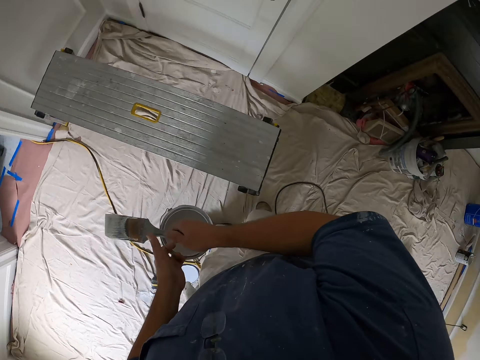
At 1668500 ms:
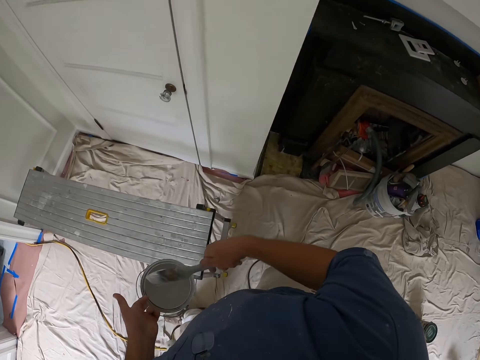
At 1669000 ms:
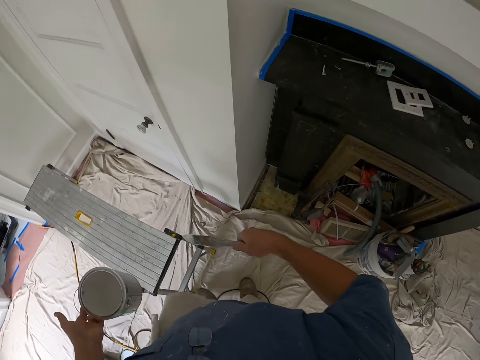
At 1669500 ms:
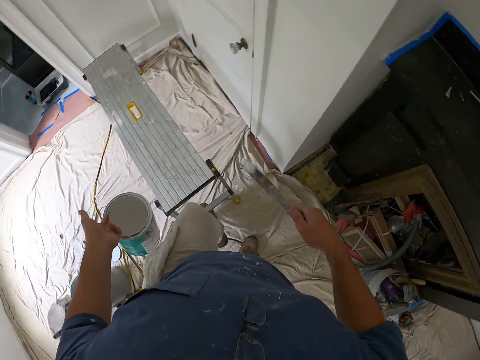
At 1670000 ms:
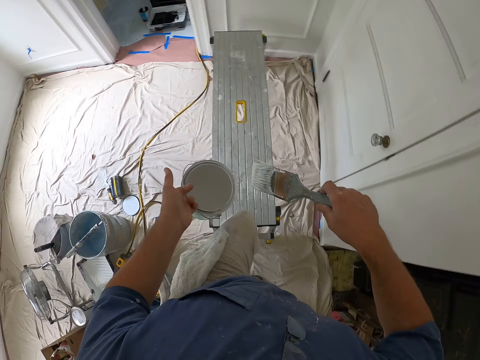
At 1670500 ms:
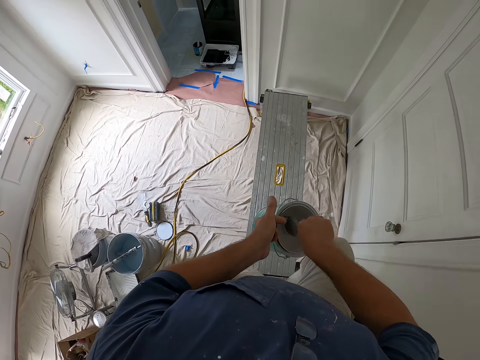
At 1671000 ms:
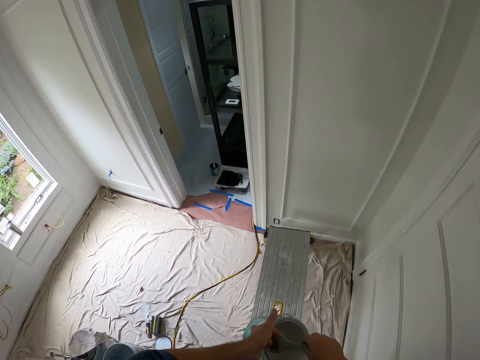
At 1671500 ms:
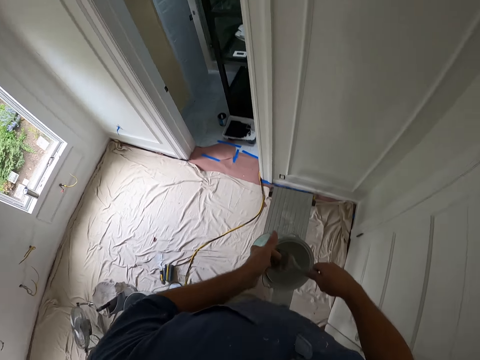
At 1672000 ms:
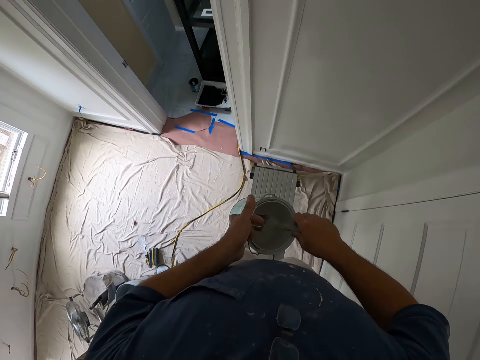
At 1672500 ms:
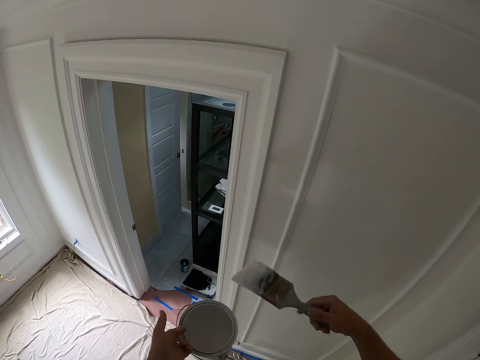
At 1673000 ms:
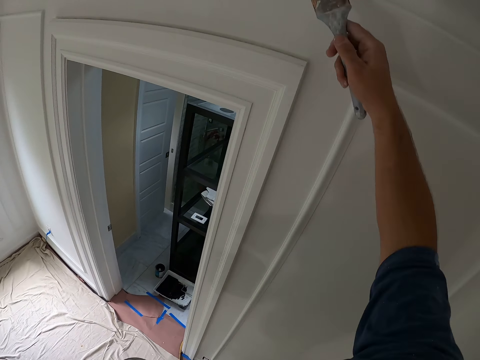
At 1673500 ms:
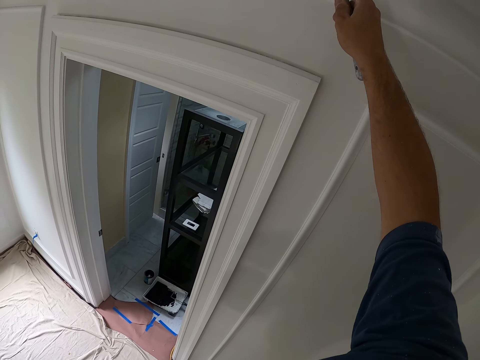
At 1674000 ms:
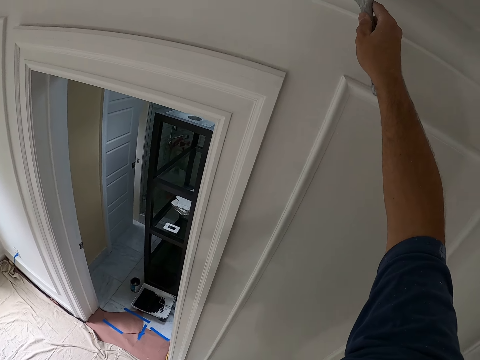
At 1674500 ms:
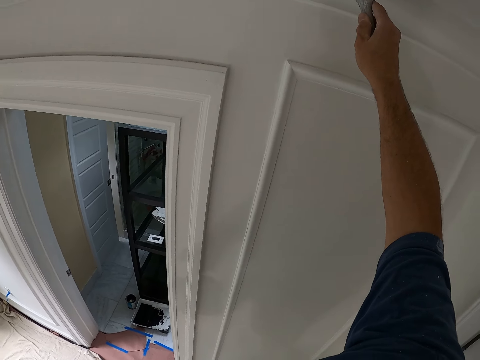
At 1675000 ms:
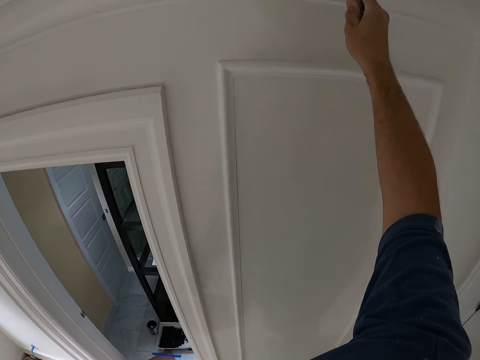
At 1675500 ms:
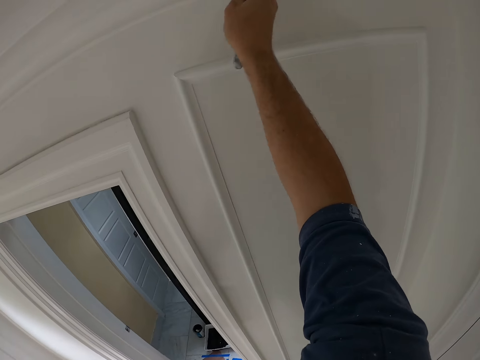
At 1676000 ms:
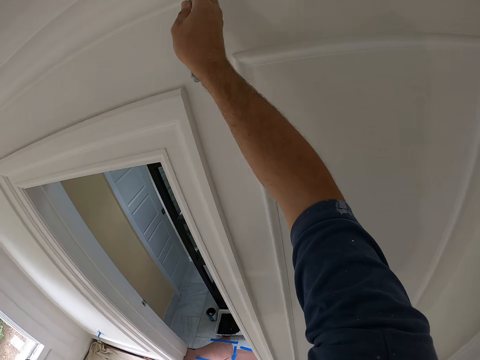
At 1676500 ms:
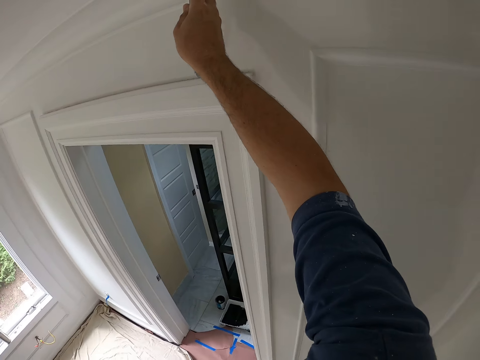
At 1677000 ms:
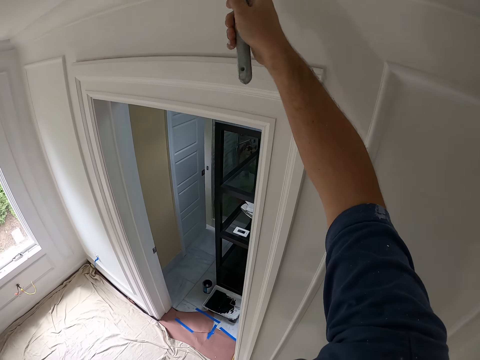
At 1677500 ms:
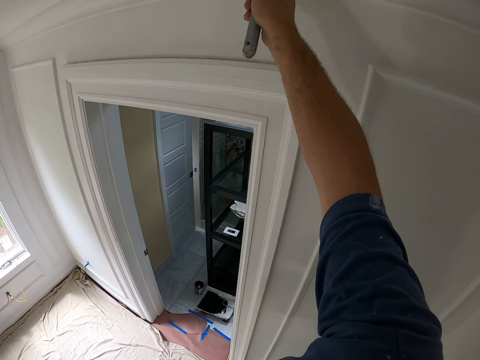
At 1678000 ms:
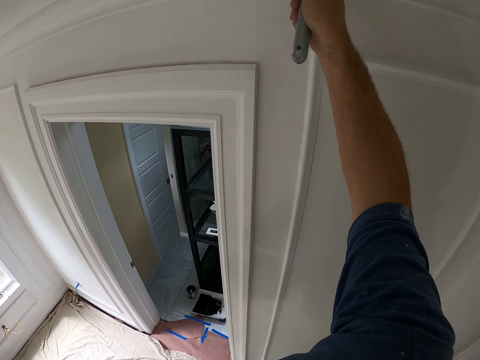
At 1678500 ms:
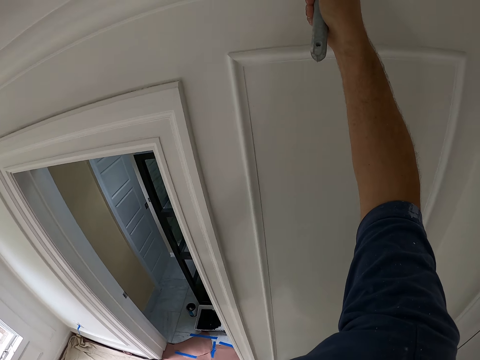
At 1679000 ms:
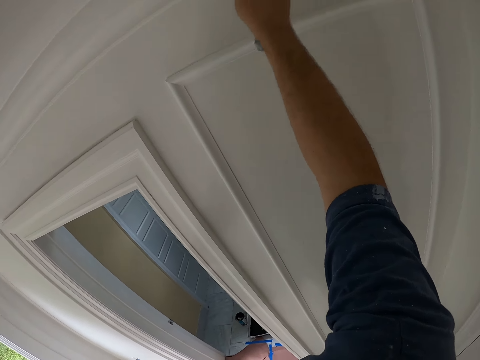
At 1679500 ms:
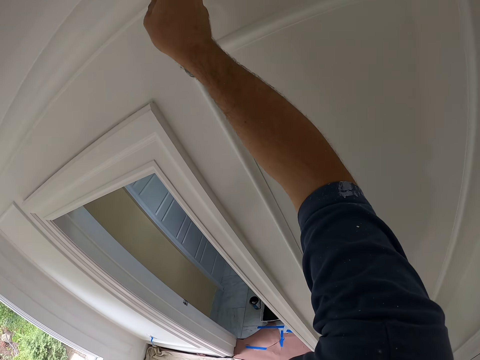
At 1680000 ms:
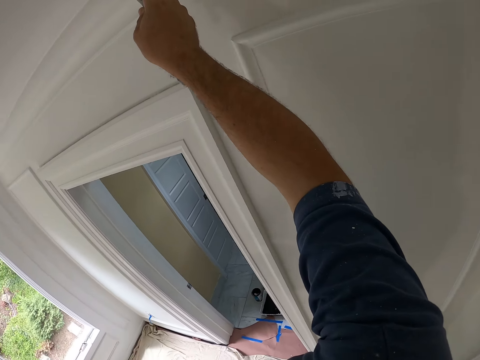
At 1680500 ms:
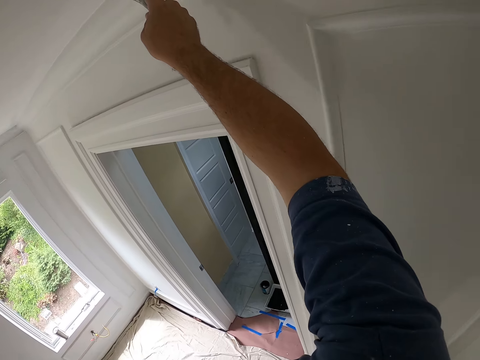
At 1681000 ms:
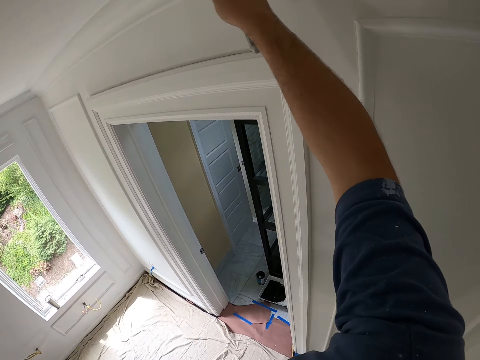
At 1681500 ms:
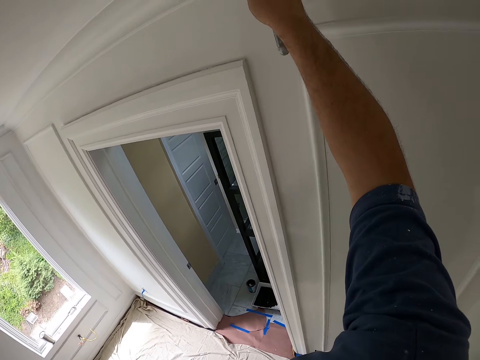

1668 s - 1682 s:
The camera wearer passes the paint brush to his right hand. He adjusts the table ladder with his left leg. He climbs the table ladder. He touches the paint in the paint can with the paint brush. He removes the paint brush from the paint can. He paints the wall with the paint brush.

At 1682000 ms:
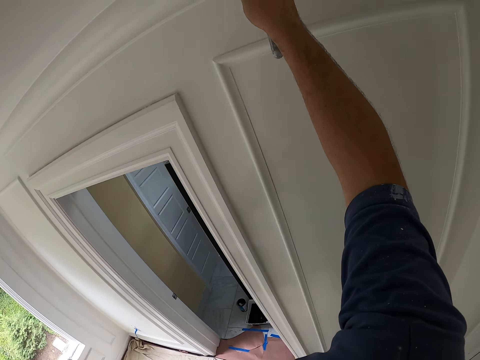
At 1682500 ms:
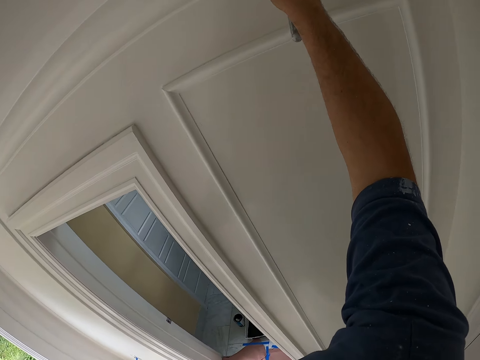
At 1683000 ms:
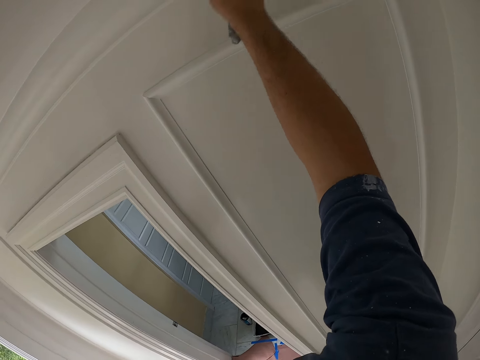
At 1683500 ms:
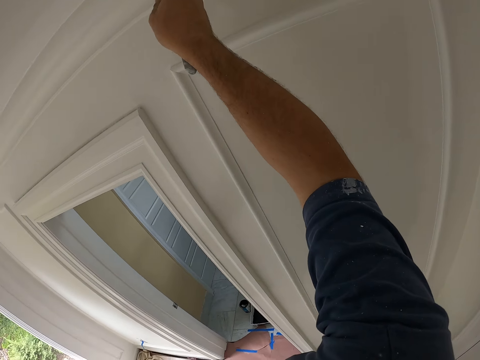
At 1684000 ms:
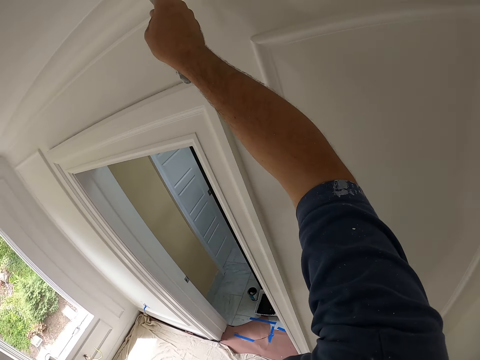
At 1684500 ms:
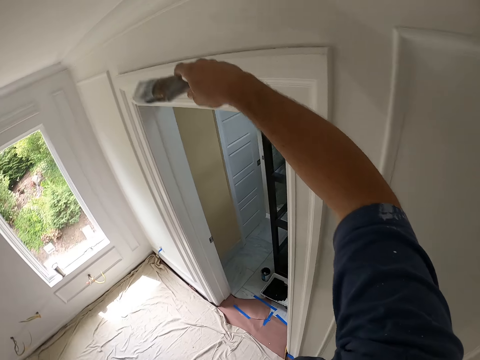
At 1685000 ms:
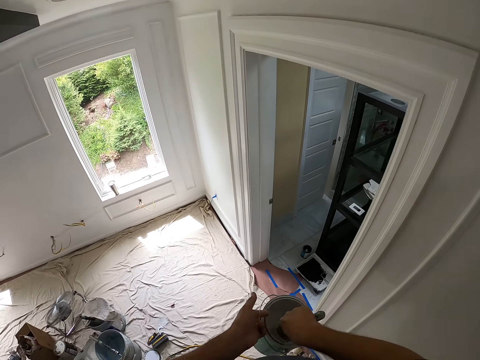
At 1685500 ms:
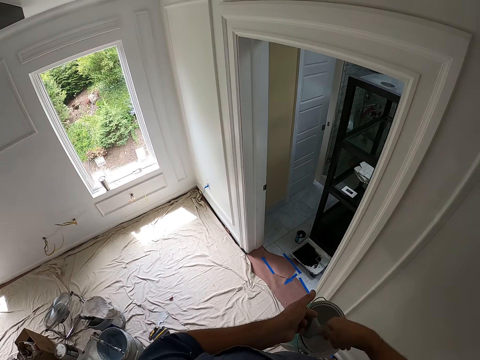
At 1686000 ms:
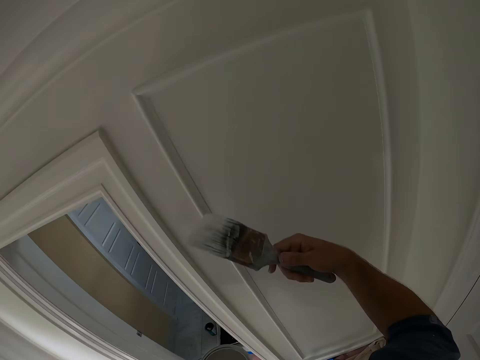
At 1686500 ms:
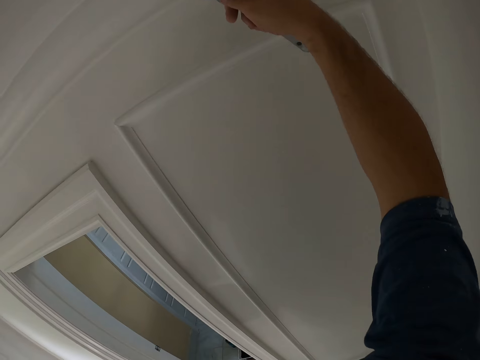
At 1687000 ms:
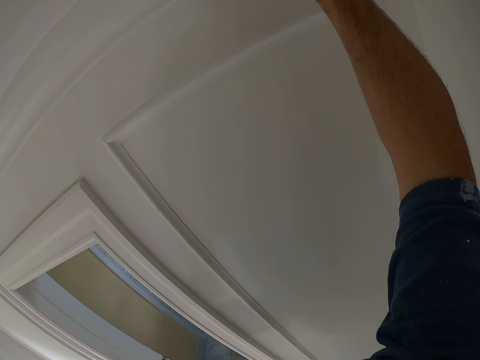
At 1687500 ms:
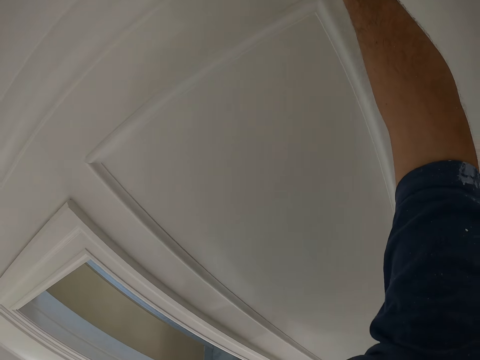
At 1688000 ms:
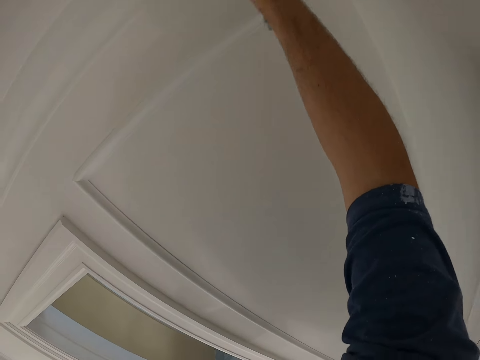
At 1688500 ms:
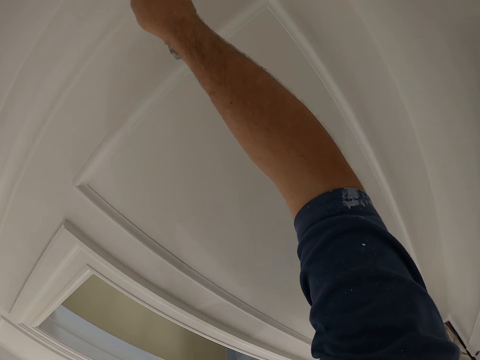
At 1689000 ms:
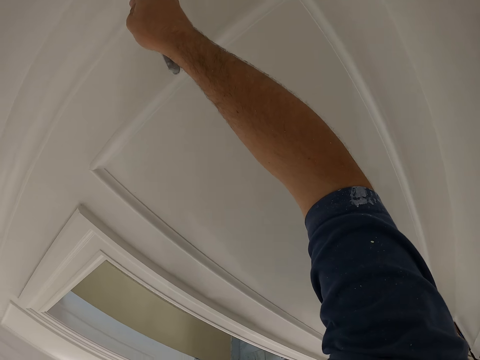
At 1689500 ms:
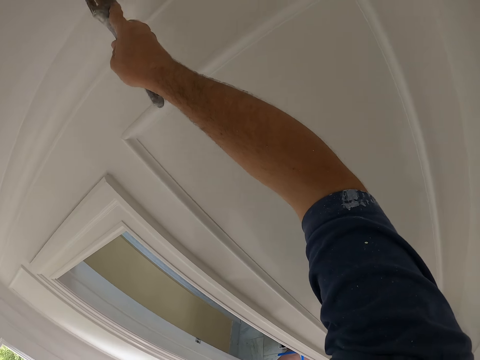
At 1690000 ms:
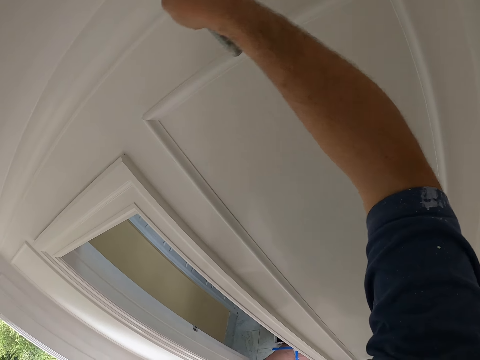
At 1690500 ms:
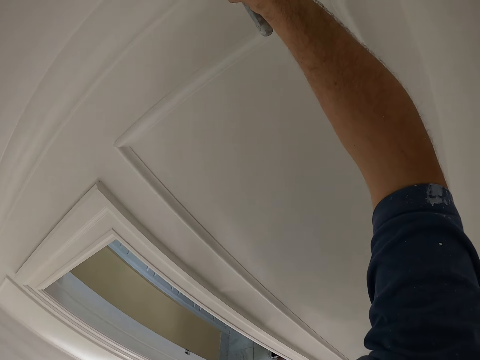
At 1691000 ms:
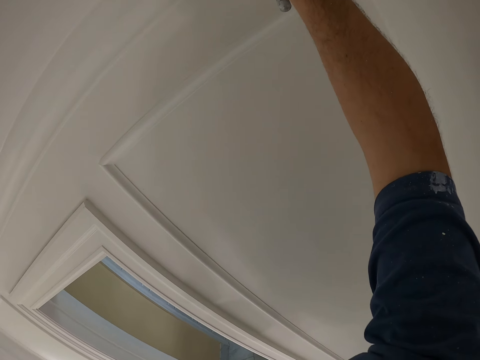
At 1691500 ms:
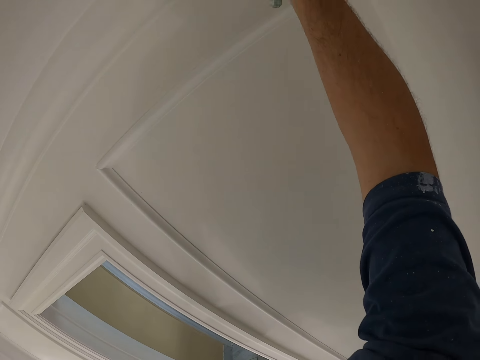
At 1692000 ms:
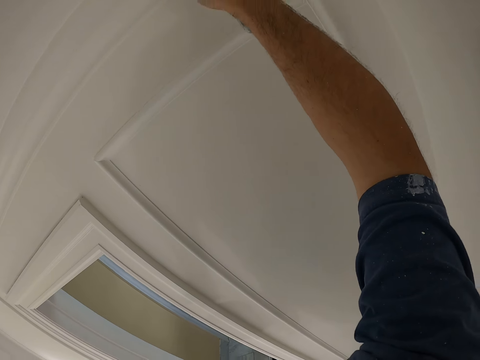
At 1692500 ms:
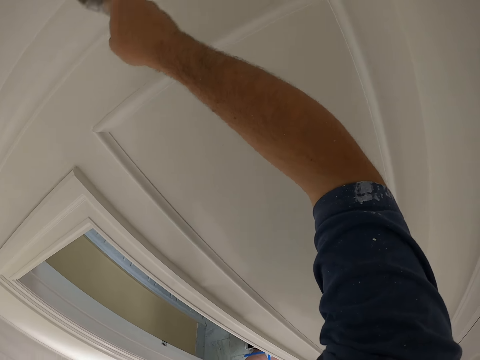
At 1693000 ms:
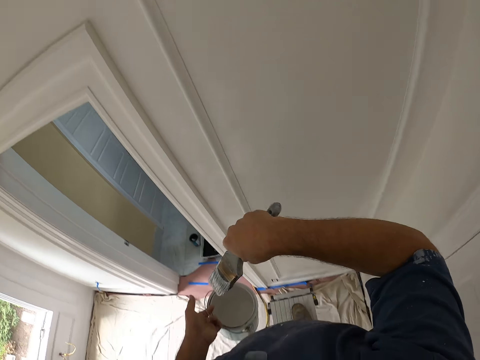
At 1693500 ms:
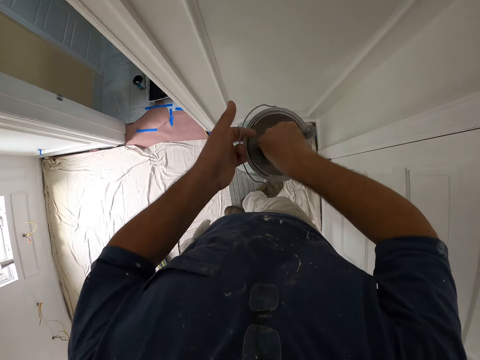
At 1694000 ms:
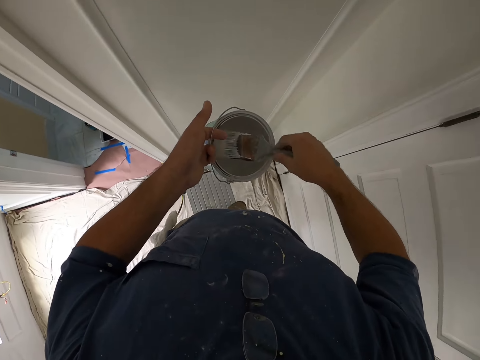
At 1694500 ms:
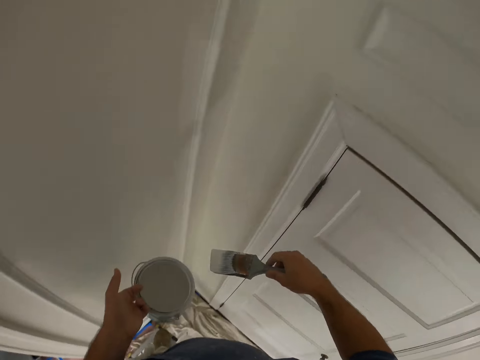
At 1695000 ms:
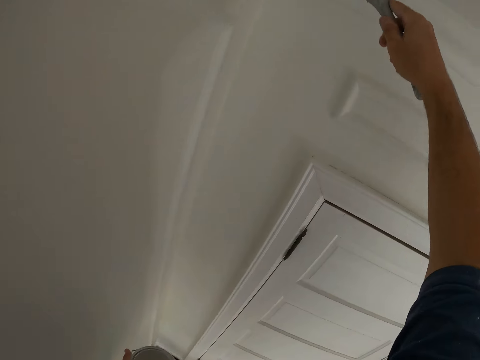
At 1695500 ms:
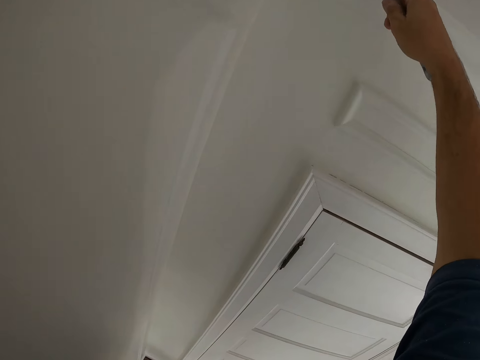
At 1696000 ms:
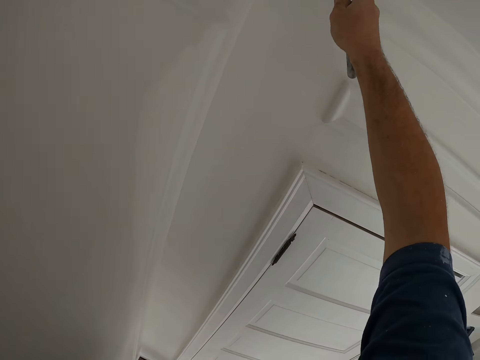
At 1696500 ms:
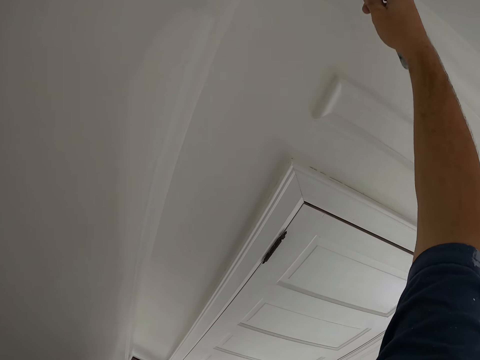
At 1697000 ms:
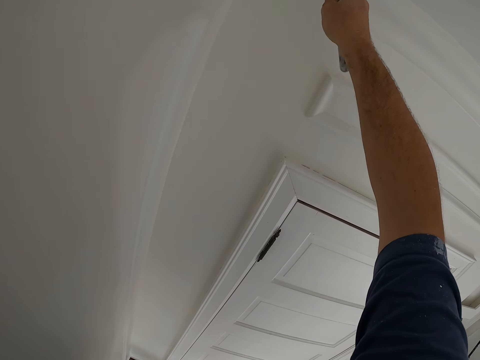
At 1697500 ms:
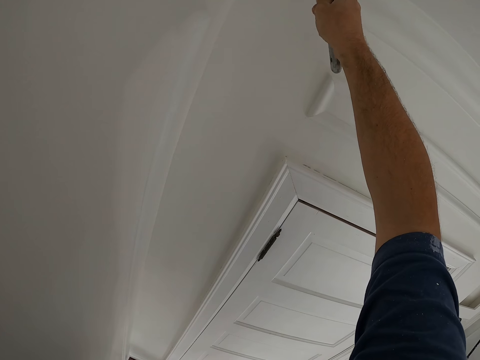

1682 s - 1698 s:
The camera wearer removes the paint brush from the wall. They touch the paint in the paint can with the paint brush. They remove the paint brush from the paint can. They paint the wall with the paint brush. They remove the paint brush from the wall. They touch the paint in the paint can with the paint brush. They remove the paint brush from the paint can. They paint the wall with the paint brush.
